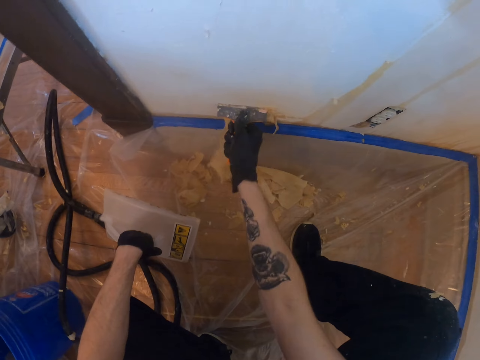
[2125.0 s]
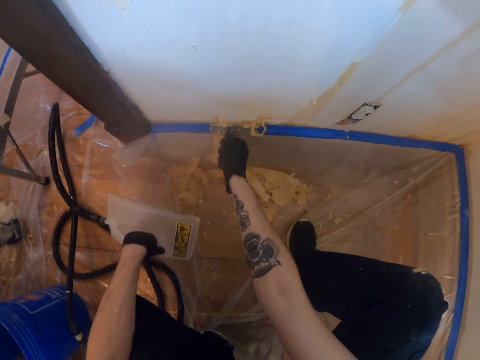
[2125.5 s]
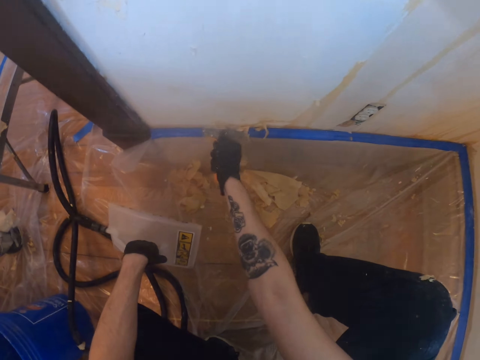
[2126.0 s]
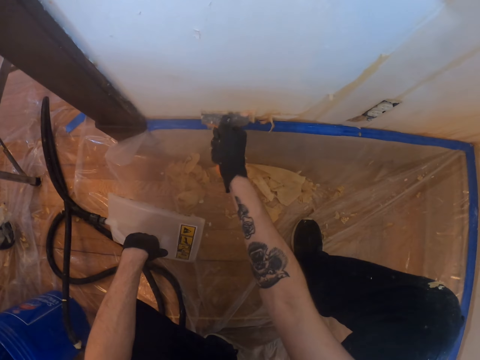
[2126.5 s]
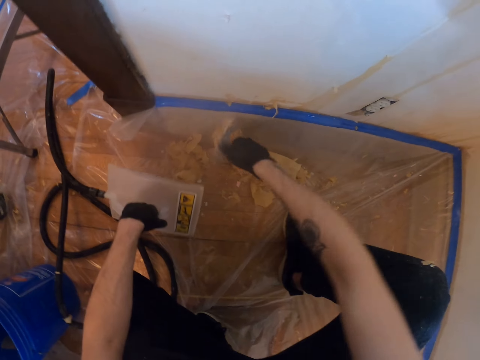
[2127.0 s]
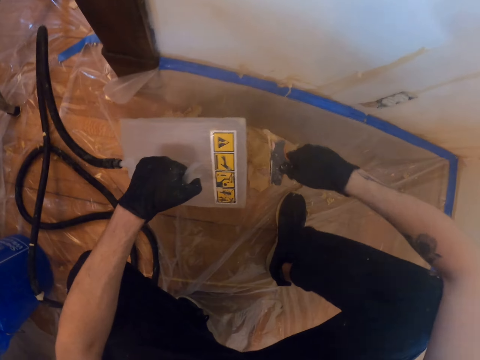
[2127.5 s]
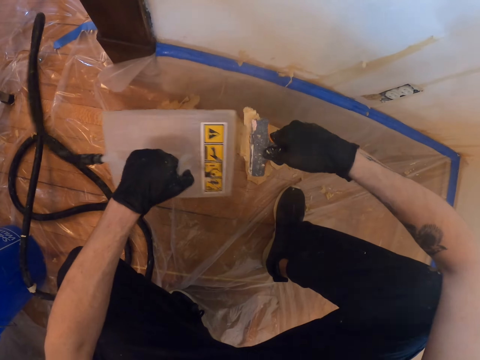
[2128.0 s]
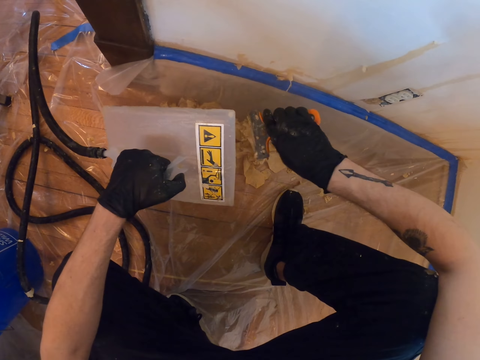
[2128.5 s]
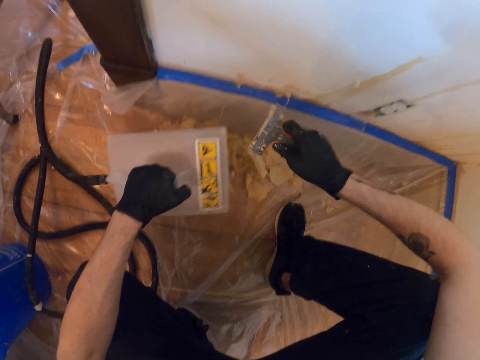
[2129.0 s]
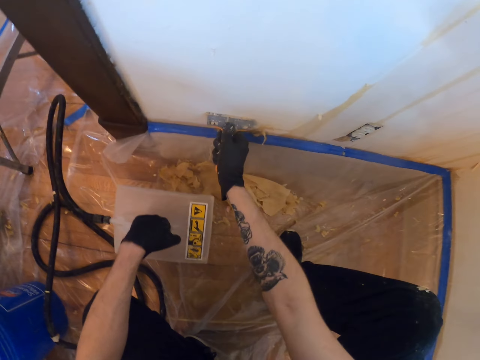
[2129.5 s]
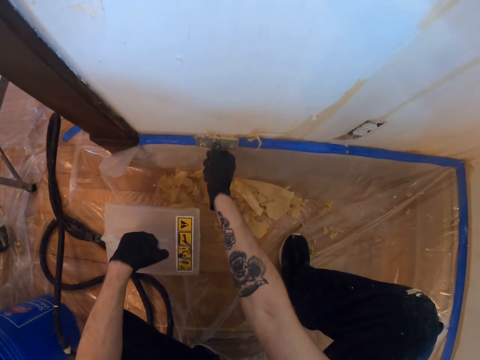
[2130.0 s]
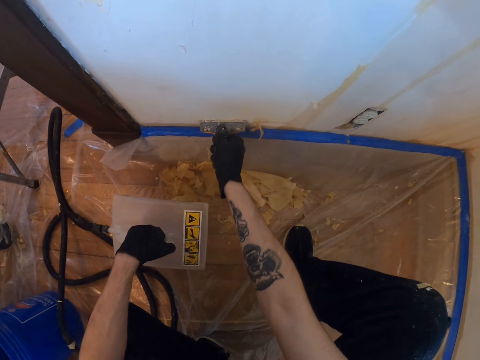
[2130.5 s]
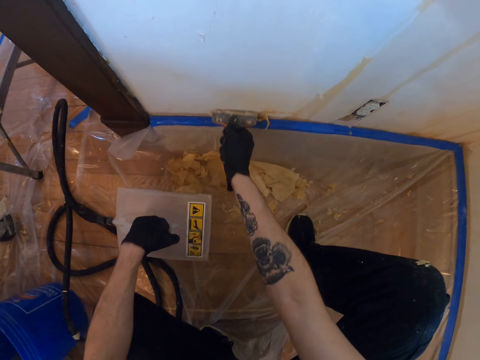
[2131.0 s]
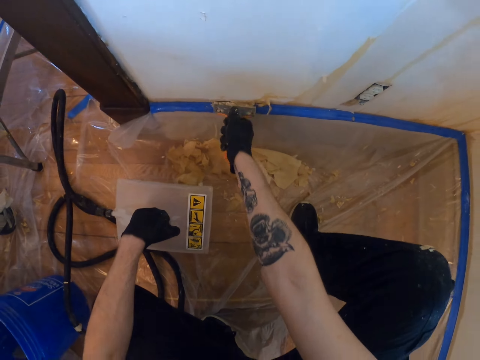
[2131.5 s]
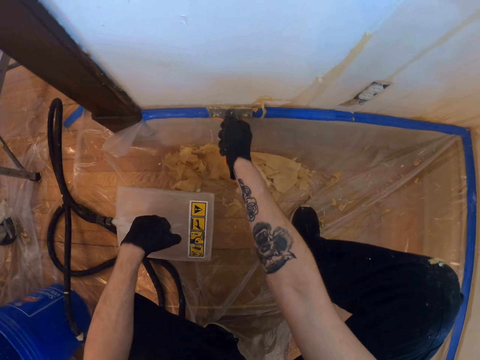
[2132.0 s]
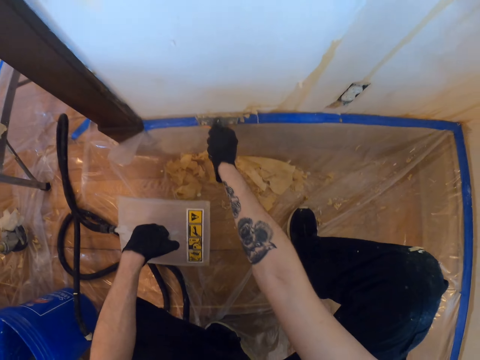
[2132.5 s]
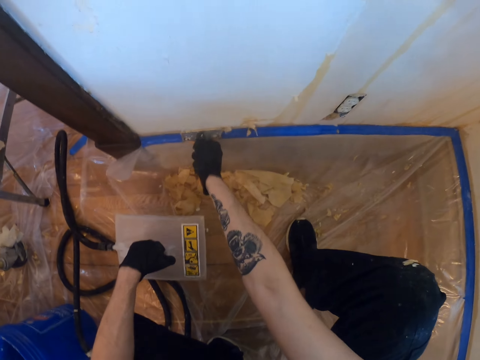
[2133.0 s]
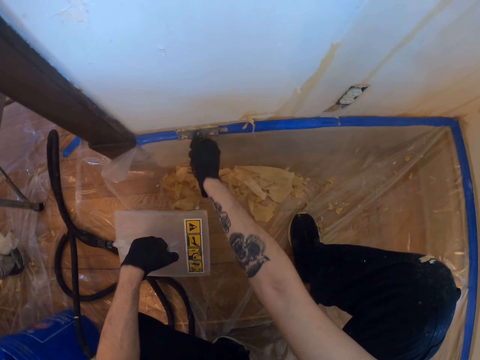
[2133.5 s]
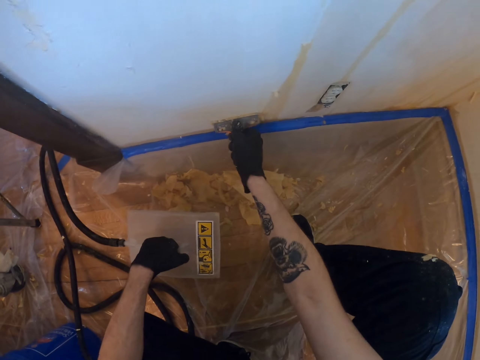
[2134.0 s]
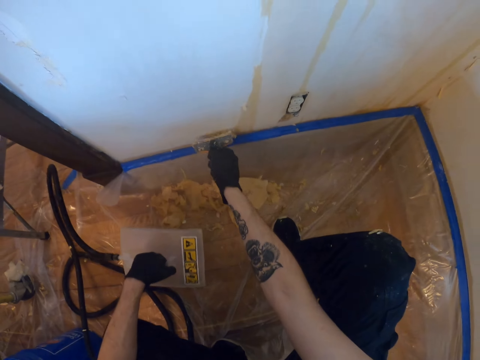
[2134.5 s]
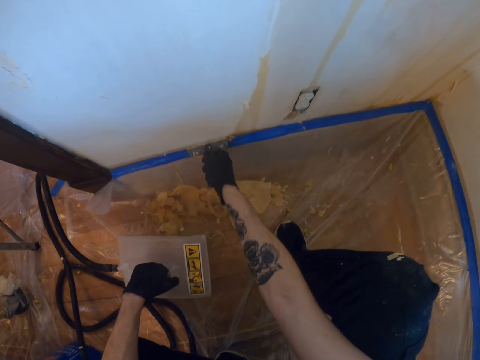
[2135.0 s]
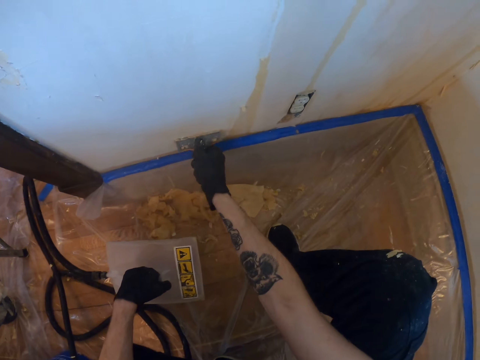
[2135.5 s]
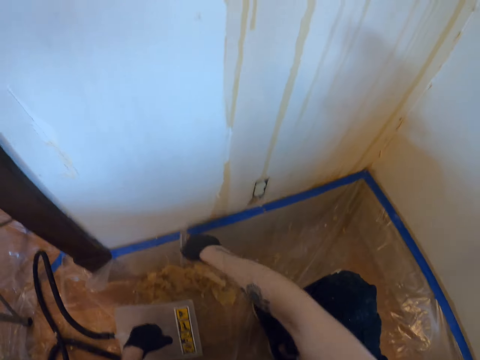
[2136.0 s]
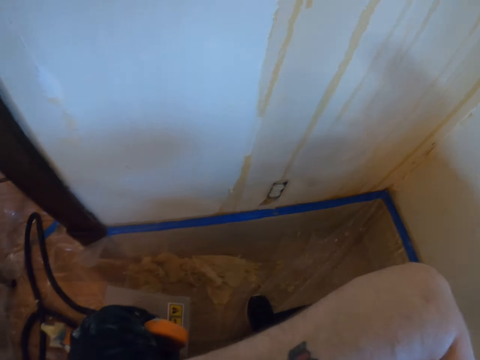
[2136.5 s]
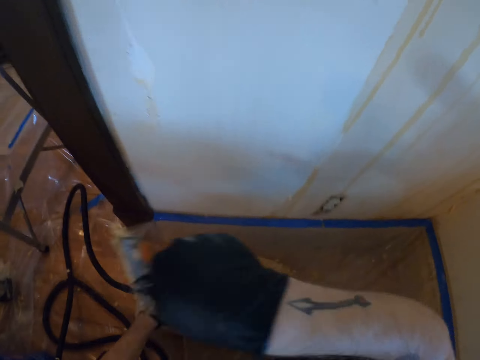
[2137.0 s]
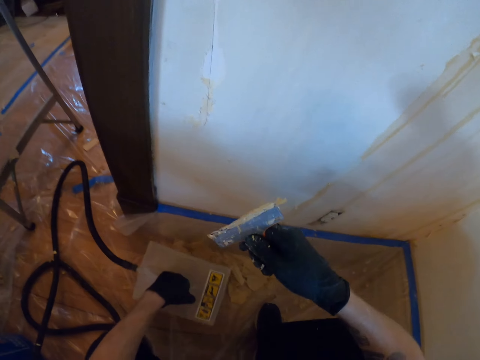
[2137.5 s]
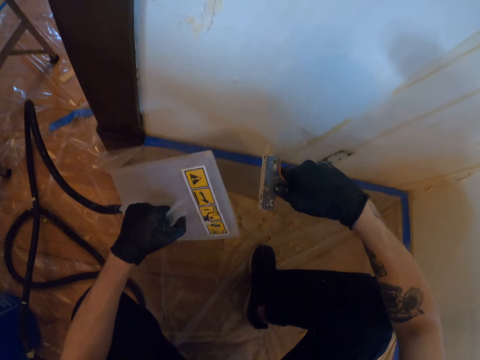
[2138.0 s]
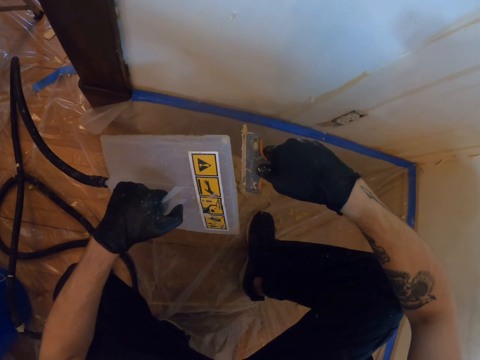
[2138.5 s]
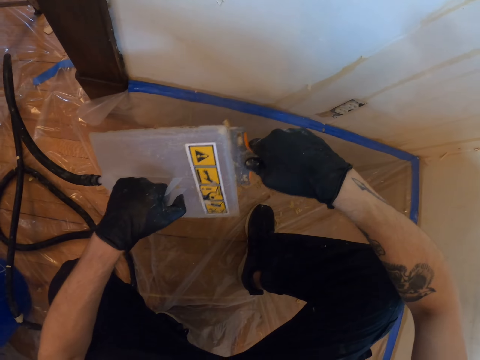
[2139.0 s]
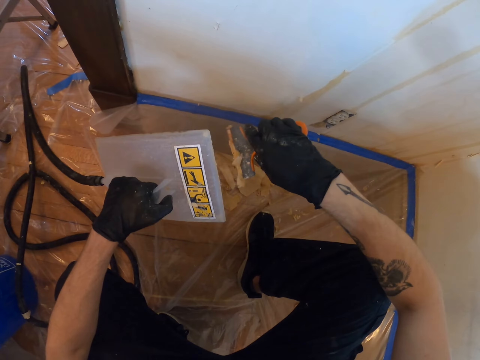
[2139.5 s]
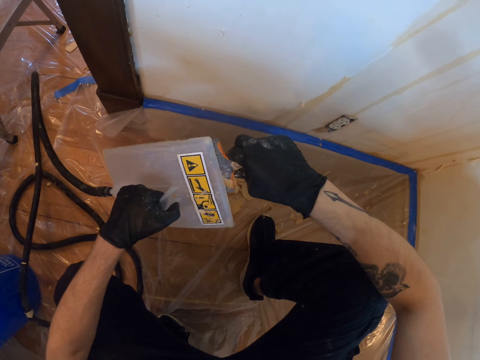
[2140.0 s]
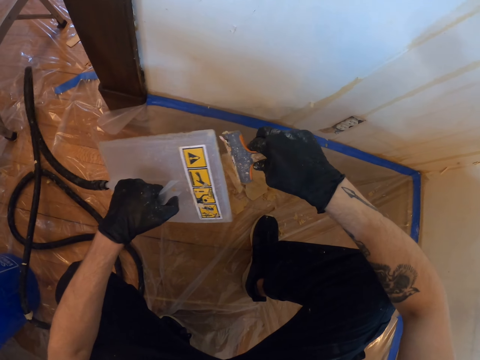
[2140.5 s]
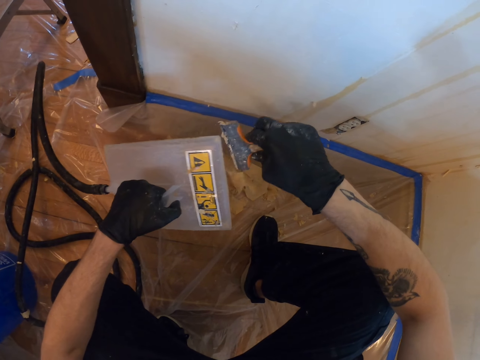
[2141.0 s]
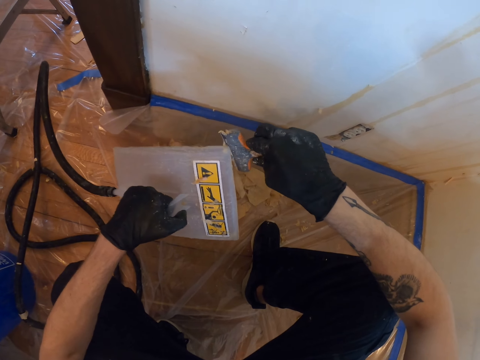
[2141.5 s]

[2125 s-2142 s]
The camera wearer removes dirt from the scraper with the float. He removes dirt from the wall with the scraper. He looks around and rubs his face with his hand. He removes dirt from the scraper with the float.

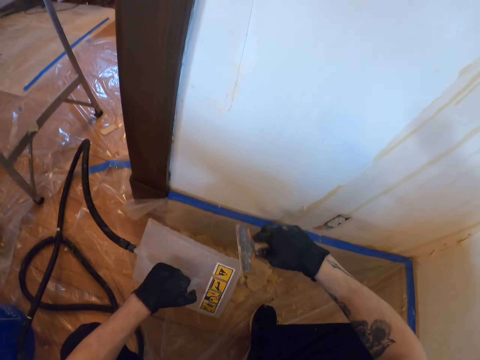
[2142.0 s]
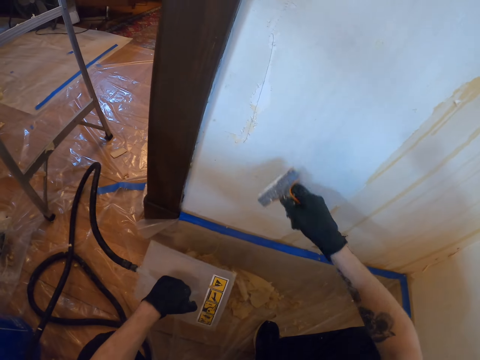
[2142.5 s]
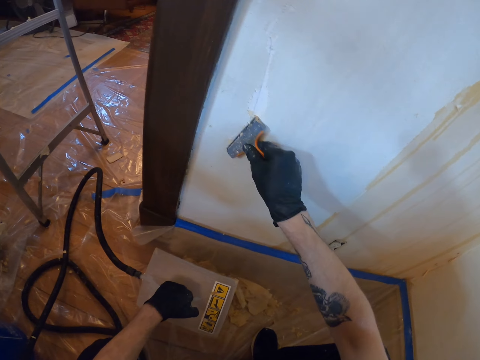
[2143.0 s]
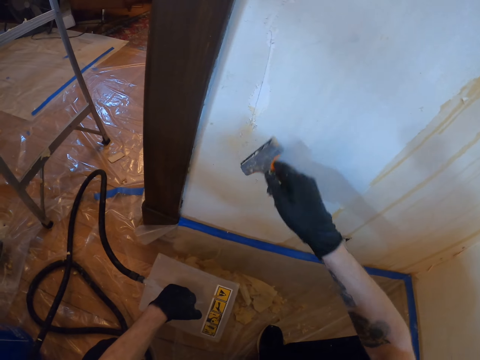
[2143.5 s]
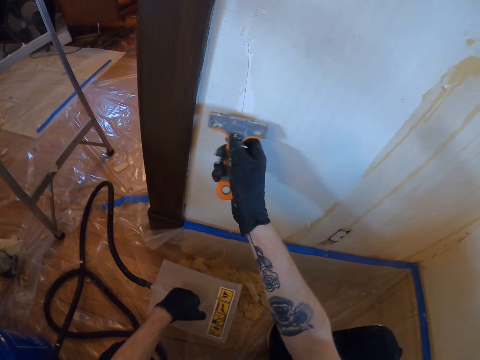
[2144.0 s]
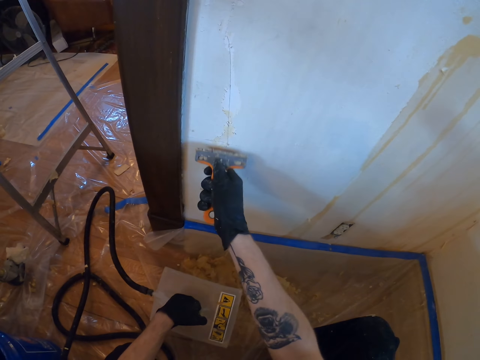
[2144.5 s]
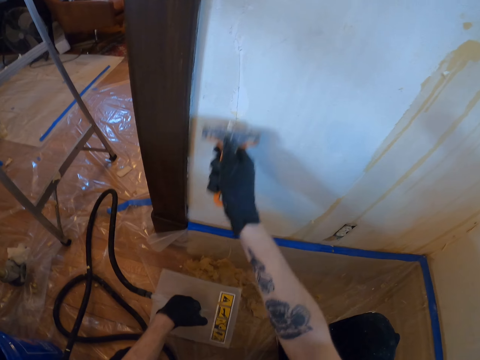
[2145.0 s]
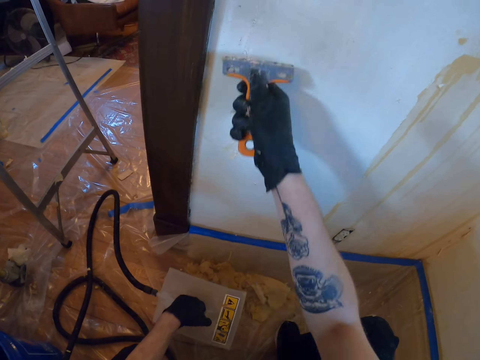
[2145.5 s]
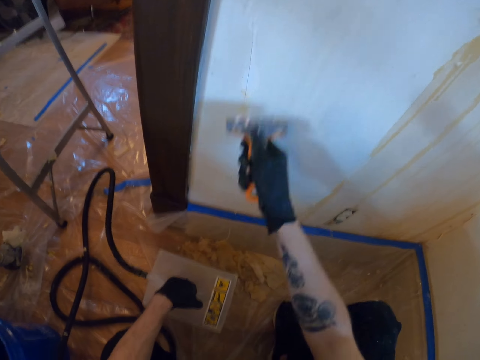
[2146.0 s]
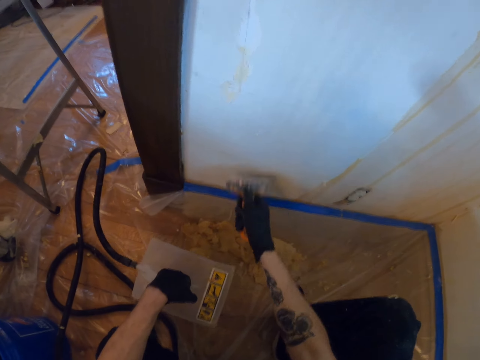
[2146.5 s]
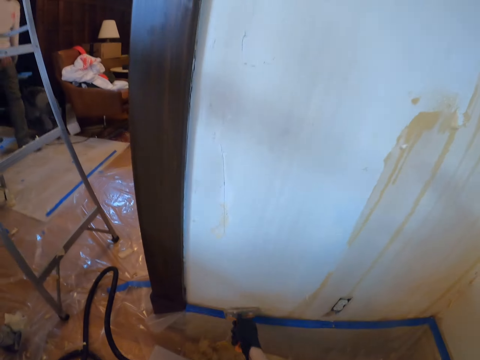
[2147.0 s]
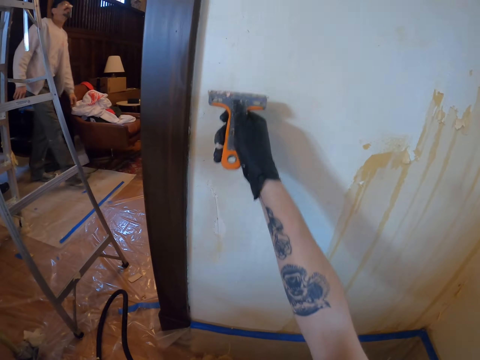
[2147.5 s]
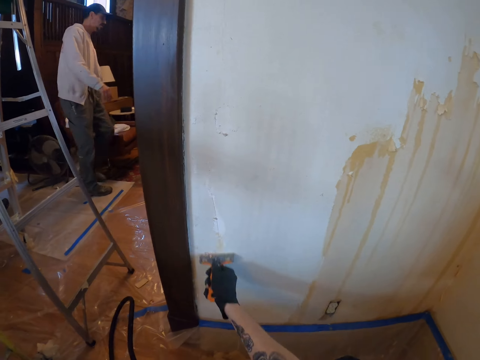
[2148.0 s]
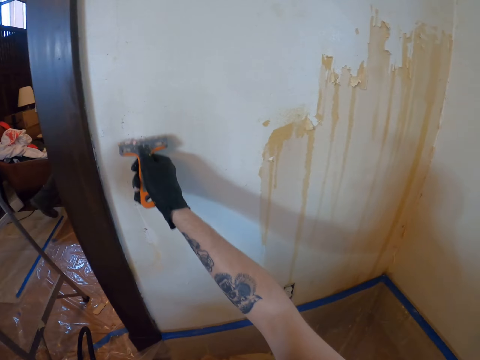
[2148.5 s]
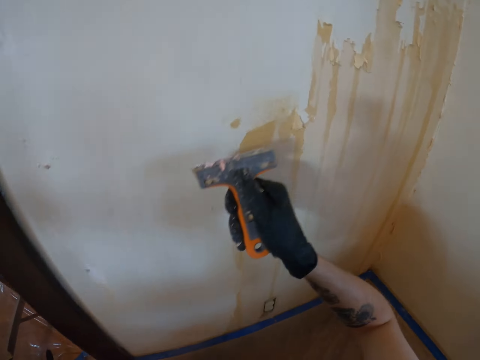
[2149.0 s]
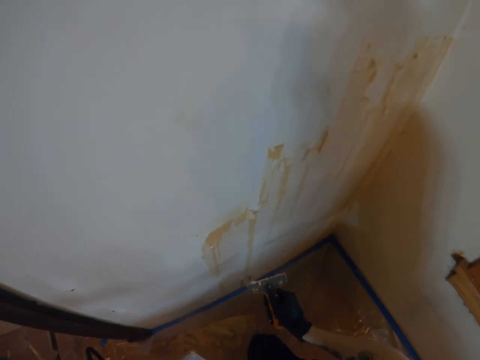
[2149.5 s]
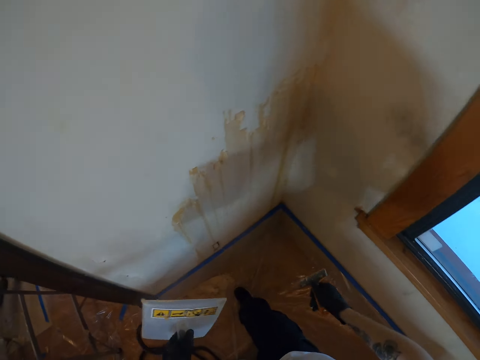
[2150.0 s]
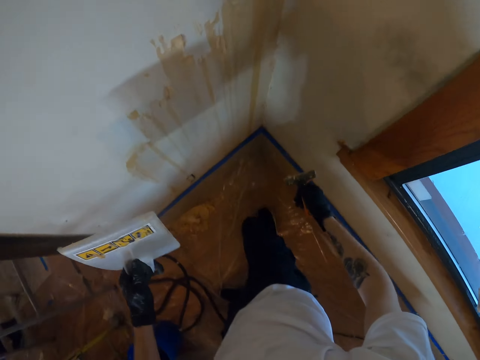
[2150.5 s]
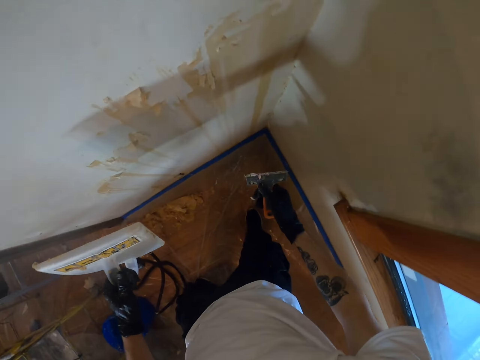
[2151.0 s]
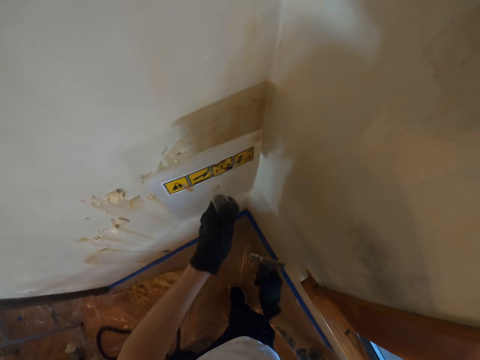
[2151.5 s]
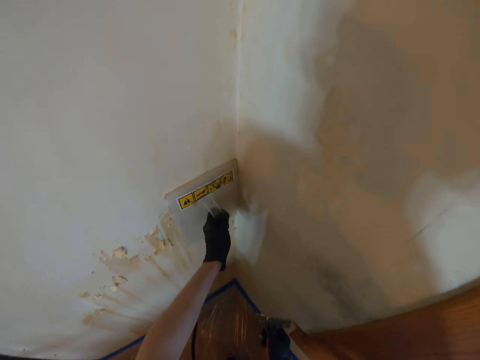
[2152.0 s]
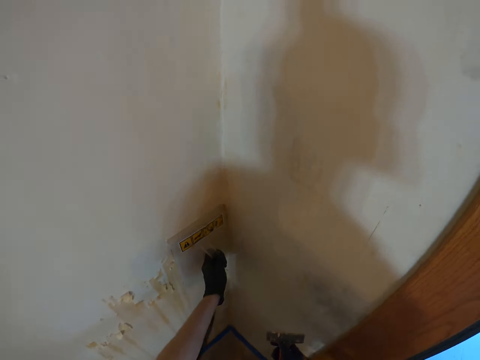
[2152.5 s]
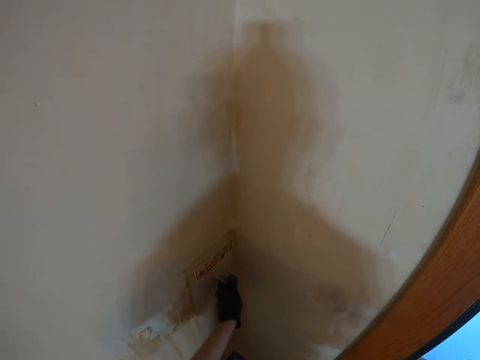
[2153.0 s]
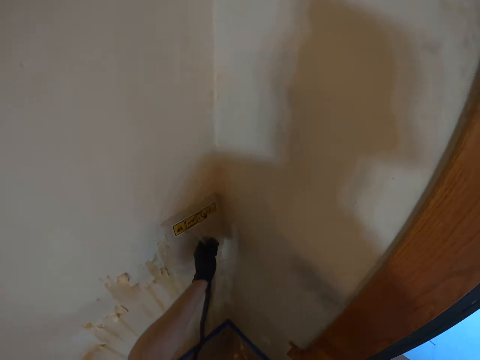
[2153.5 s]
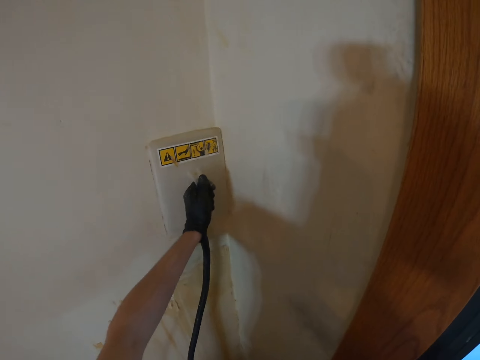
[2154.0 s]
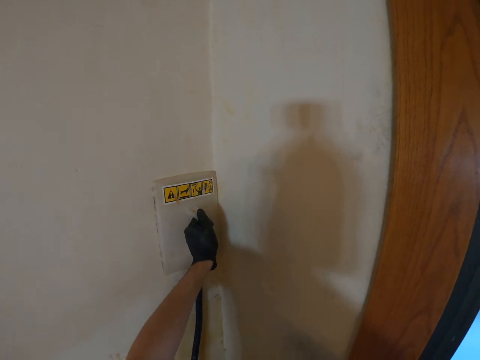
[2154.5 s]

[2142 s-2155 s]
The camera wearer scrubs paint from the wall with a scrubber. They look around and stand up. They smoothen paint on the wall and hold the float on the wall.
